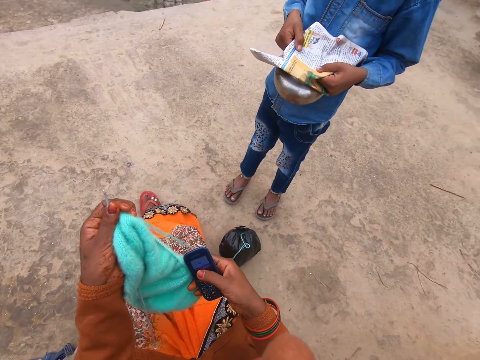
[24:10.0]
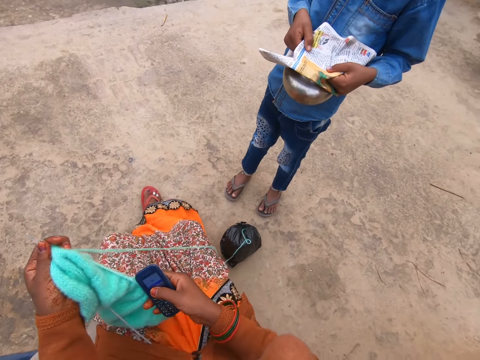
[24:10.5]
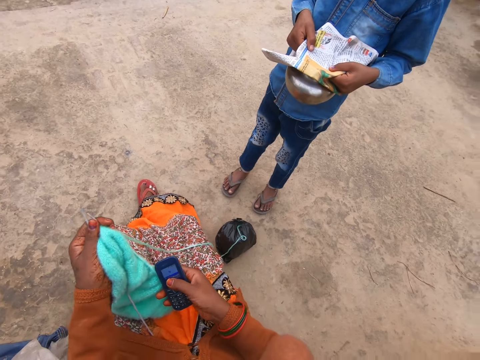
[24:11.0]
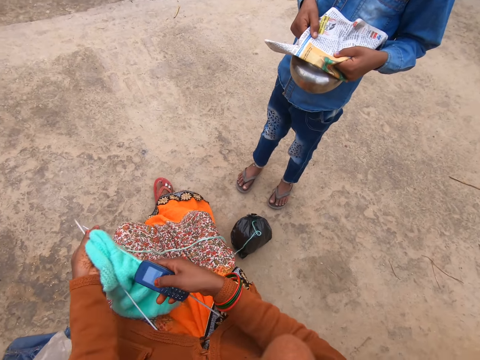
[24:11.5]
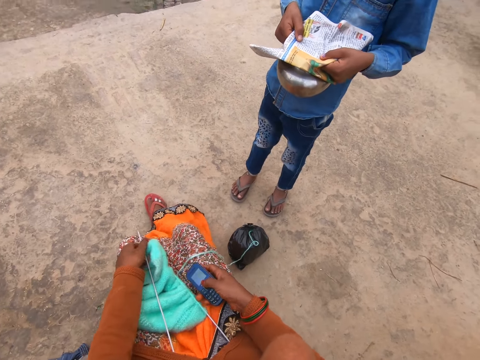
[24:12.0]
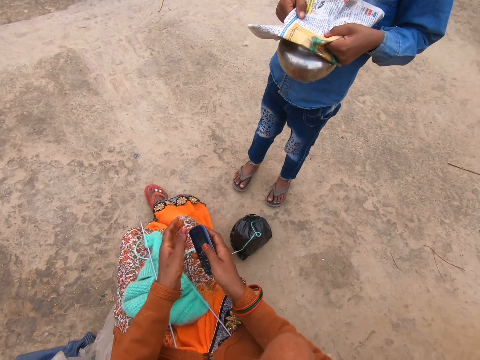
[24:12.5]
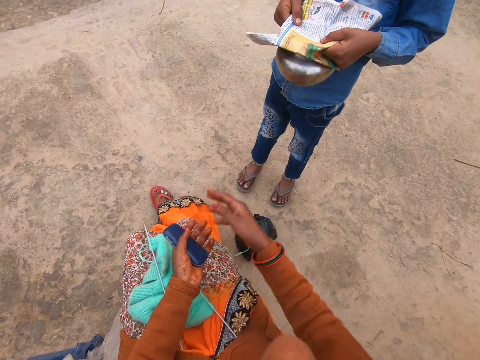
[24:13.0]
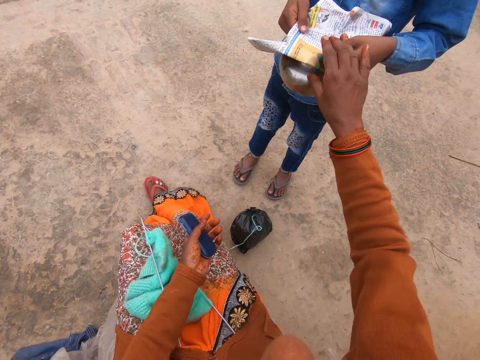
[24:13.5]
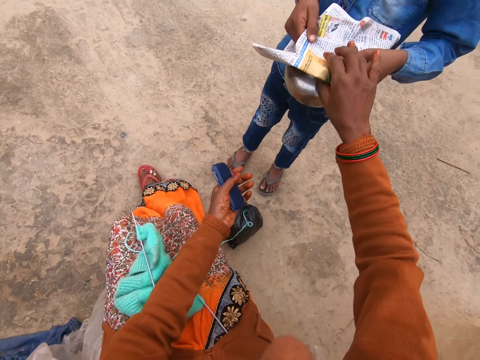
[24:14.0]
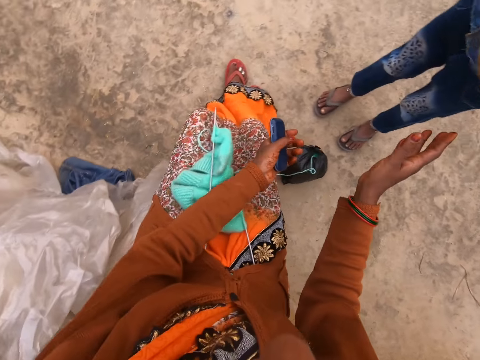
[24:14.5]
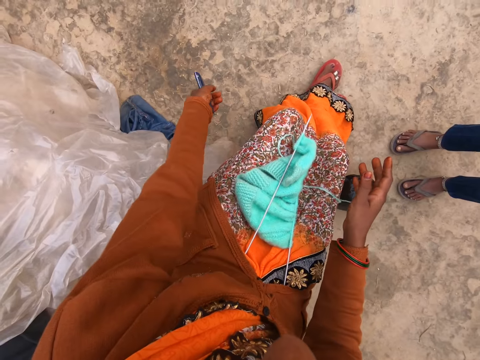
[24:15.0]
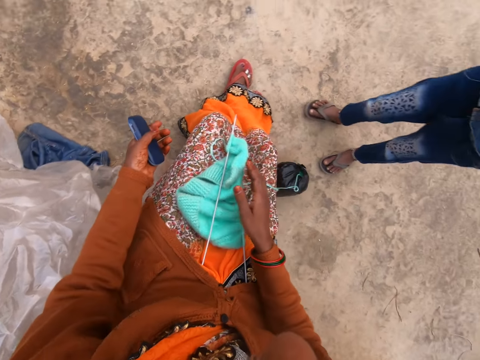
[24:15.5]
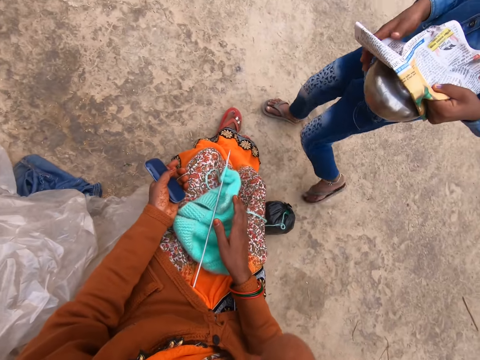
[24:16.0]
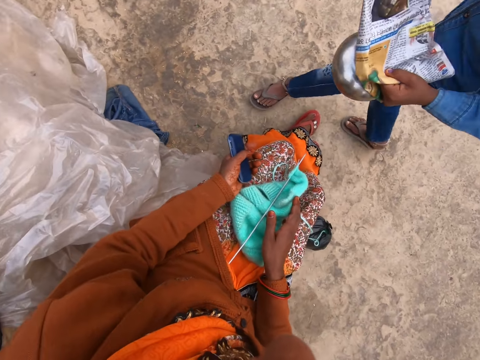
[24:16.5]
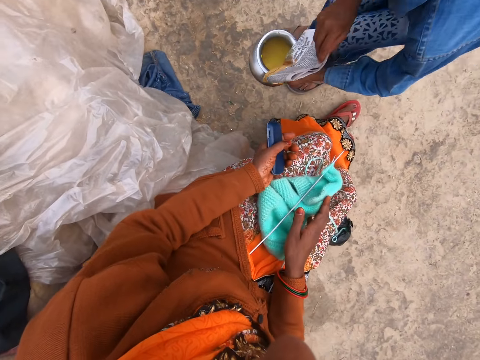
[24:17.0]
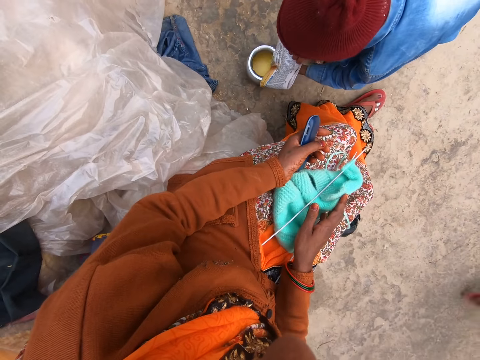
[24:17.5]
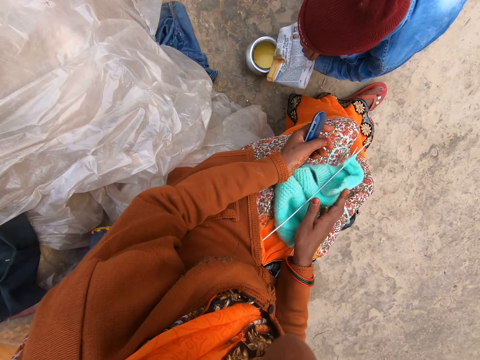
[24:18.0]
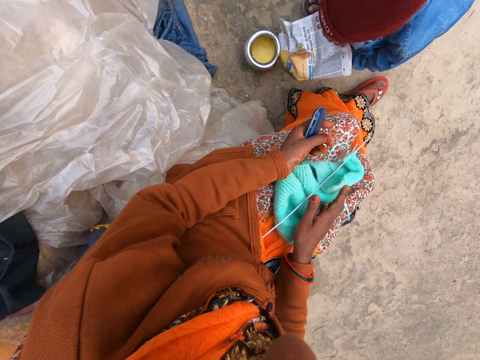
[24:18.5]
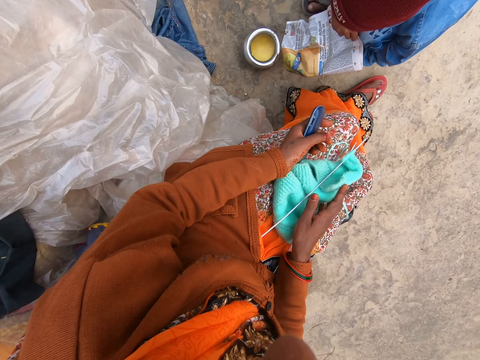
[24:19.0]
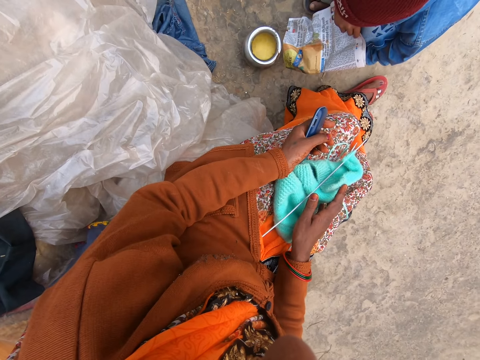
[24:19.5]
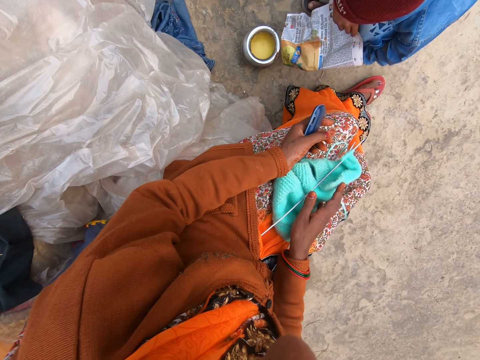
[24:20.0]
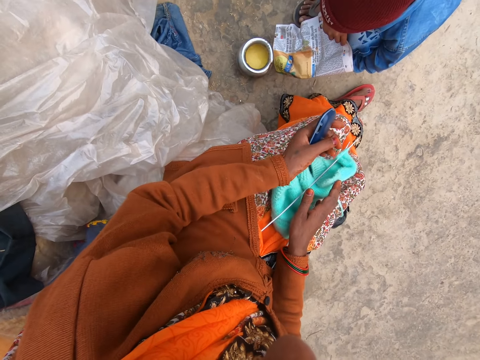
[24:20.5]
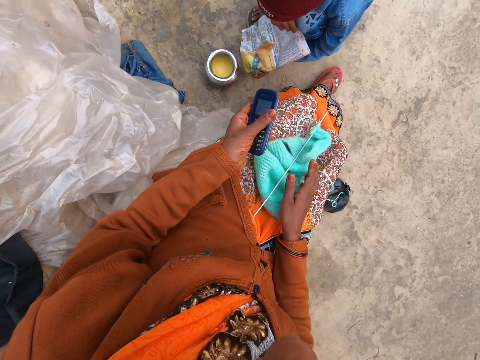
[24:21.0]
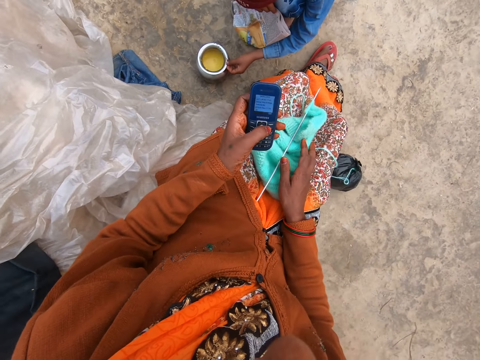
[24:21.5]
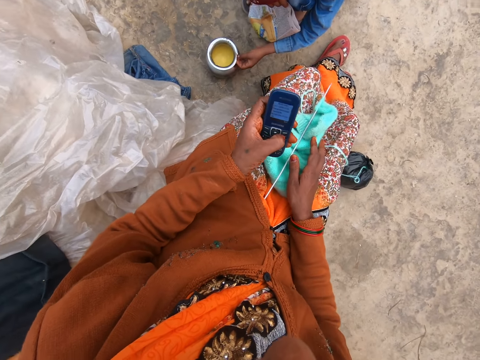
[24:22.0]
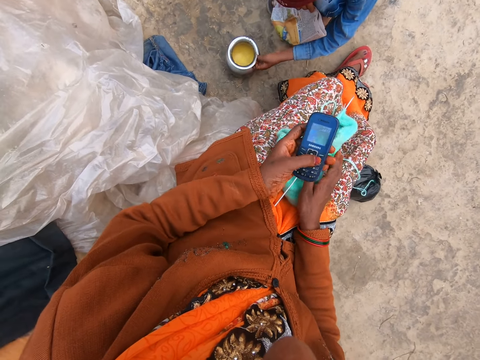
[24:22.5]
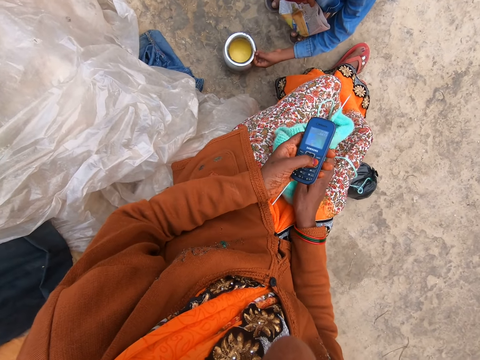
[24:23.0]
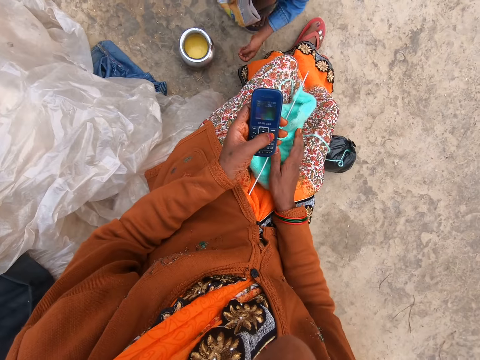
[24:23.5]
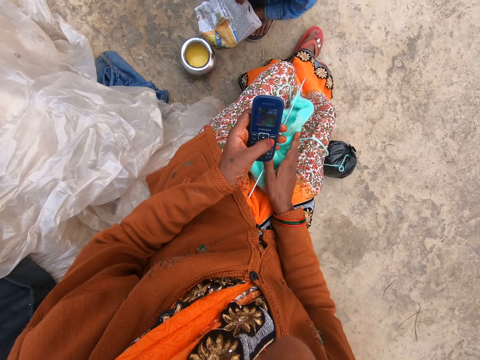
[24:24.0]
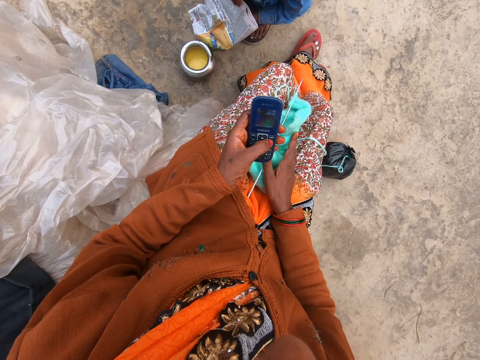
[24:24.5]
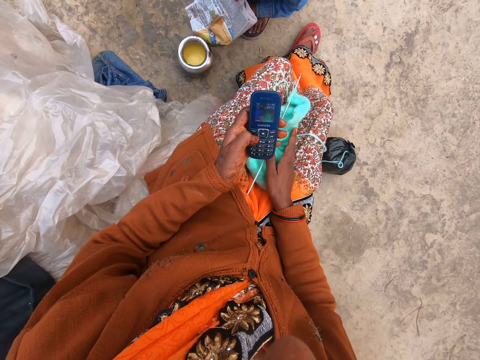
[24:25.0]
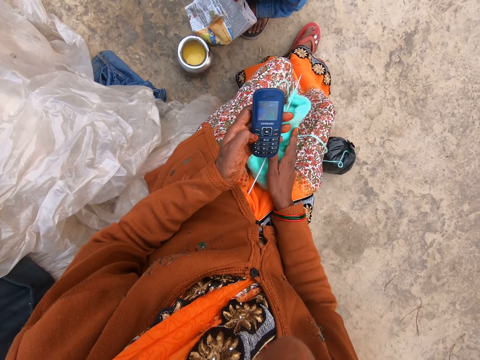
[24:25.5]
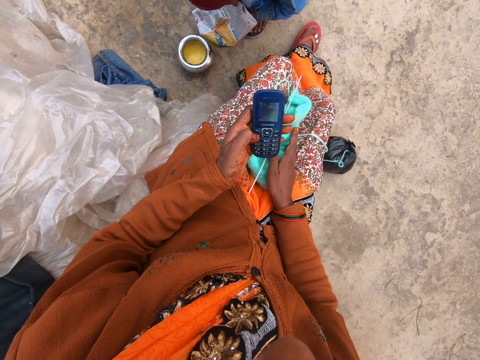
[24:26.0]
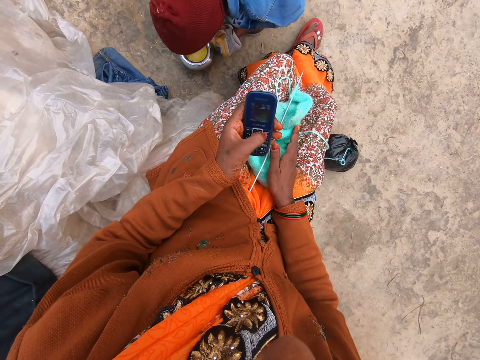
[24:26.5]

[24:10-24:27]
The boy holds a pot with a newspaper with both hands. The camera wearer speaks with the boy. She drops the knitted yarn and knitting pins on her leg with her left hand. She holds the cellphone with her left hand. She holds the pot. She touches the newspaper on the pot with her right hand. The boy holds the pot with his left hand. He opens the newspaper from the pot with his right hand. He drops the pot on the ground. The camera wearer operates the cellphone with her left hand. The boy touches the pot with his left hand.

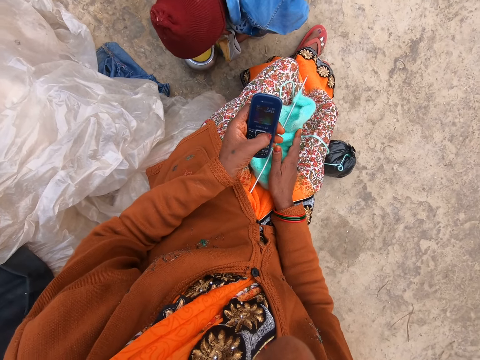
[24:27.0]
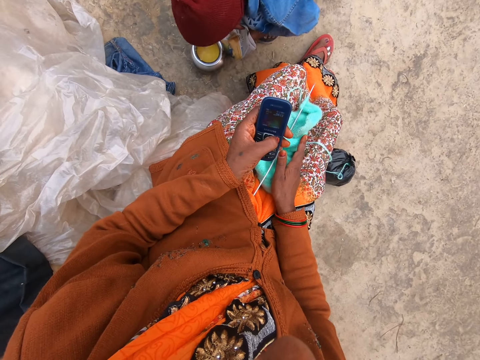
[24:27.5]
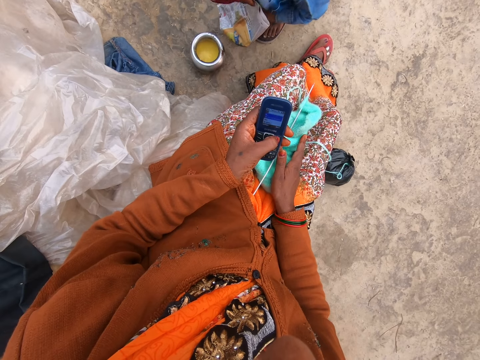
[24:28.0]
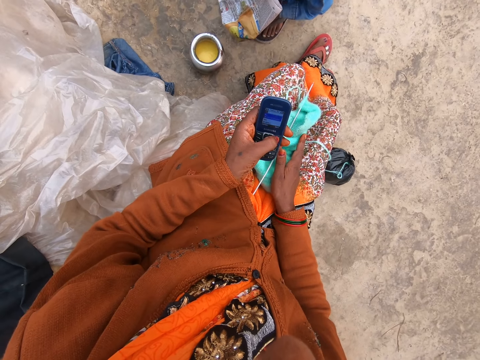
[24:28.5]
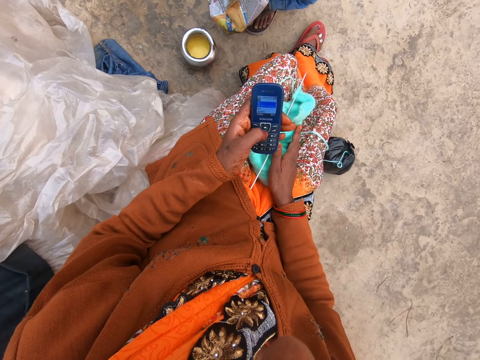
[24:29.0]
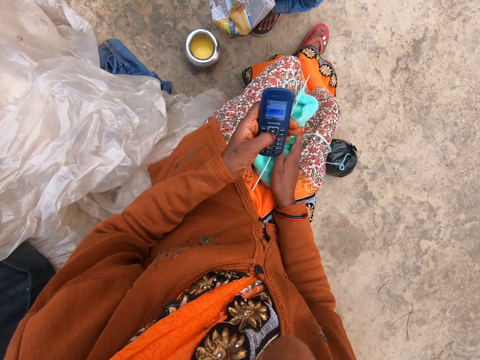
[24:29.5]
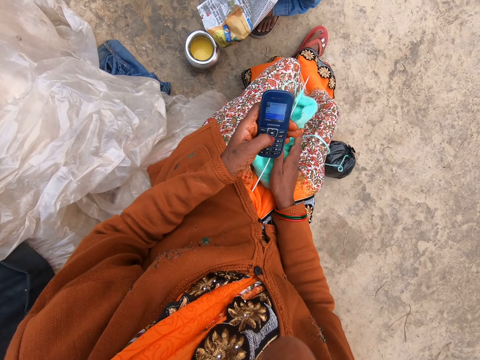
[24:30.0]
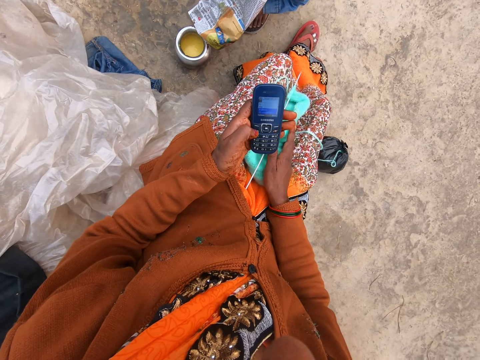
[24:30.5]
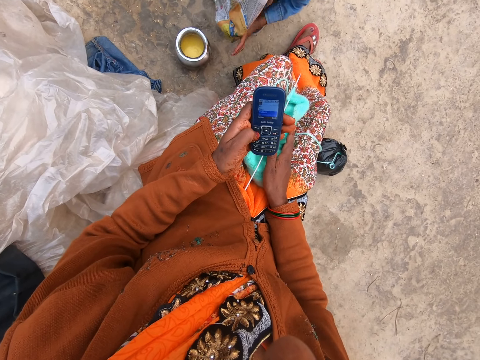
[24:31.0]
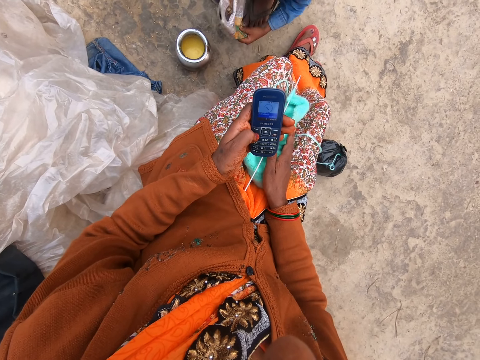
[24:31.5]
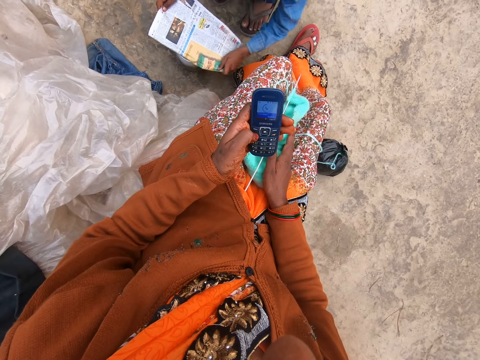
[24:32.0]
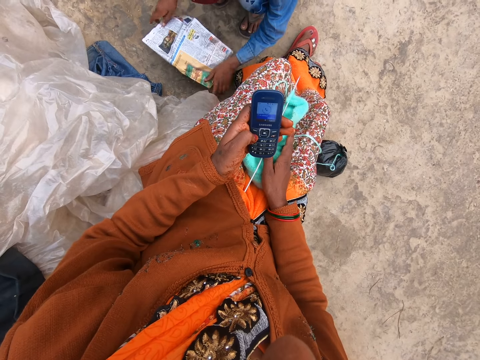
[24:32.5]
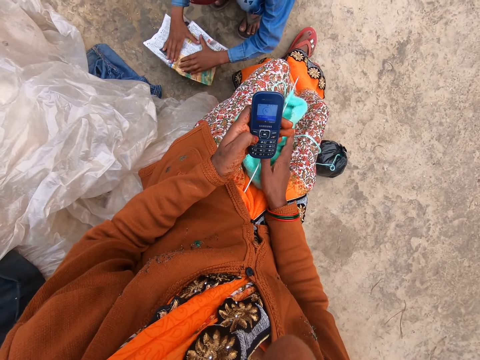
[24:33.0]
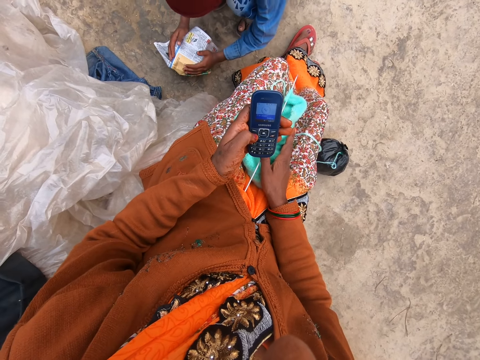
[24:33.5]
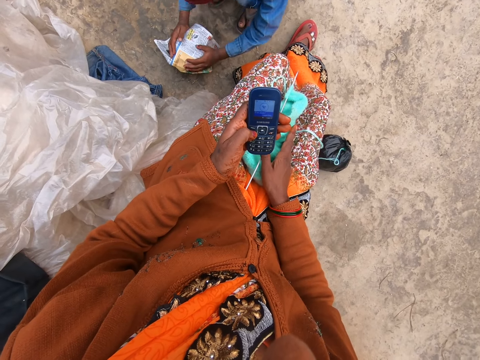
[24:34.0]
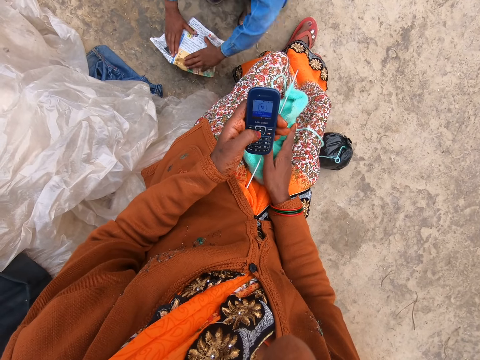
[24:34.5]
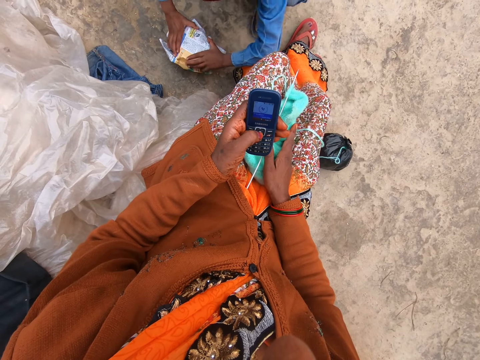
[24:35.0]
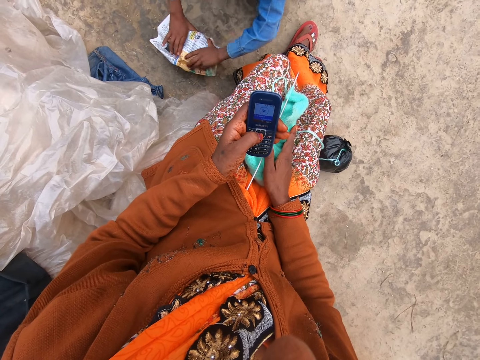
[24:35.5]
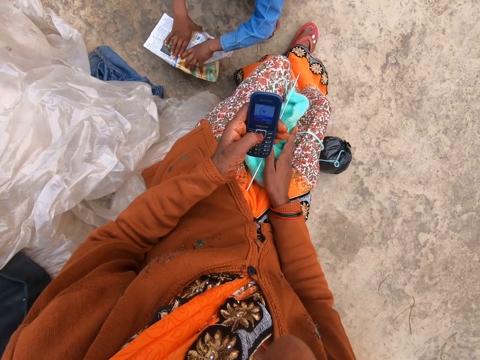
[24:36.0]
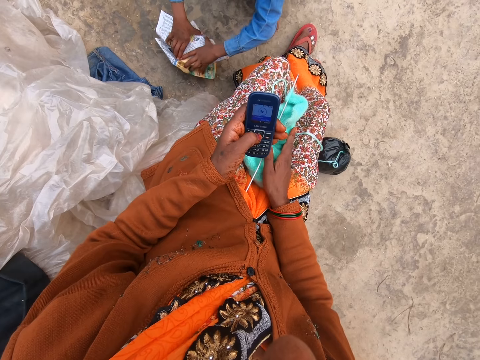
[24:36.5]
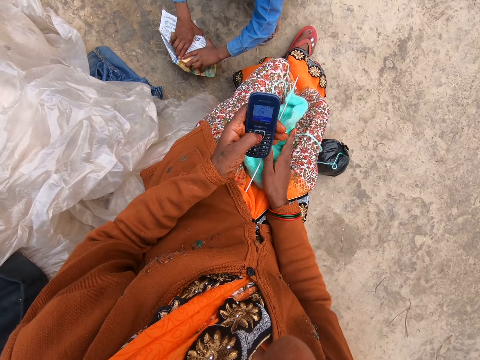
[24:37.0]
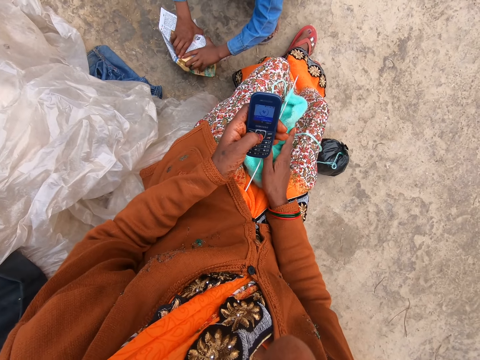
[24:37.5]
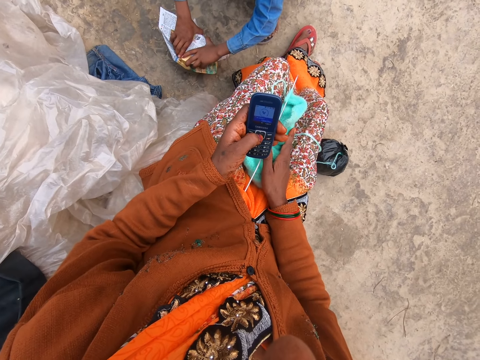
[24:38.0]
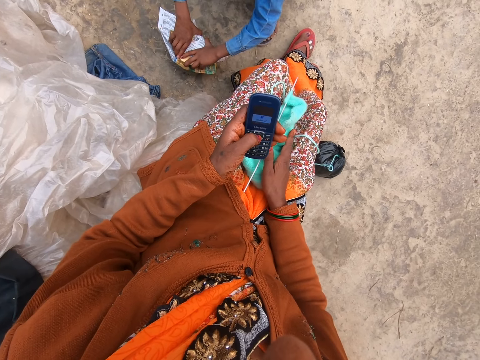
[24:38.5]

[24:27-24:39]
The boy covers the pot with the newspaper in both hands.
